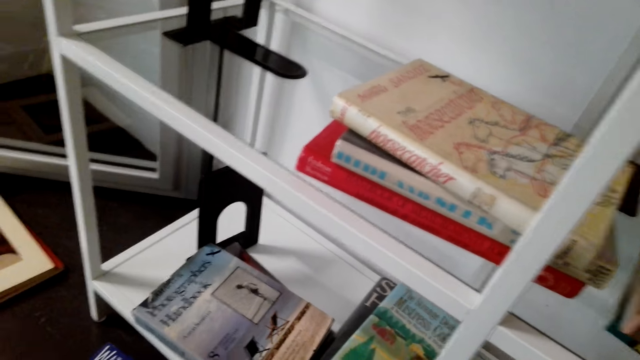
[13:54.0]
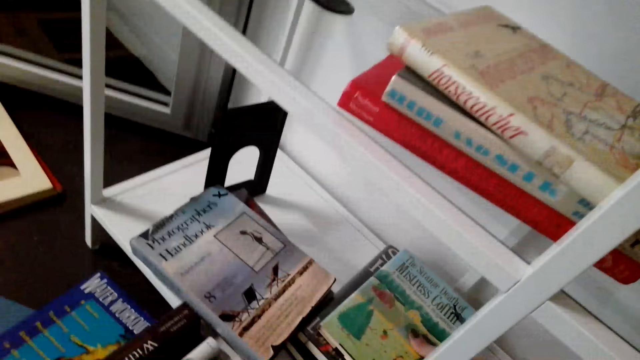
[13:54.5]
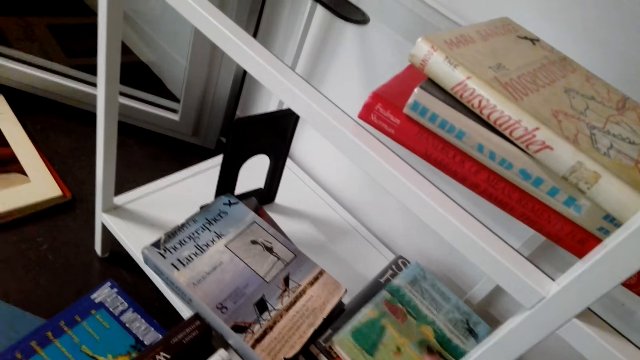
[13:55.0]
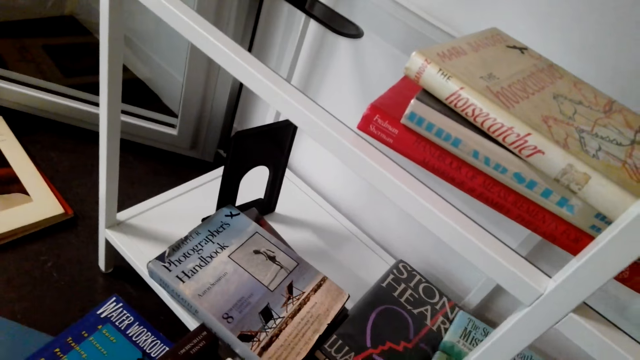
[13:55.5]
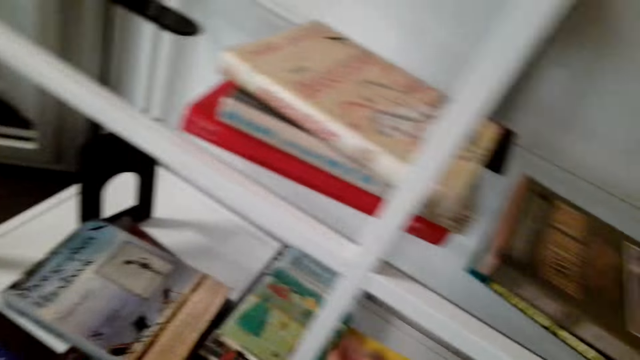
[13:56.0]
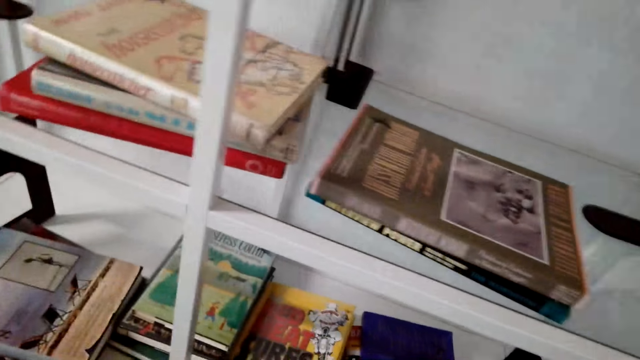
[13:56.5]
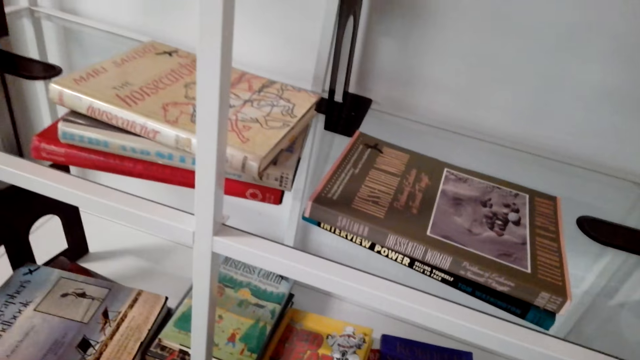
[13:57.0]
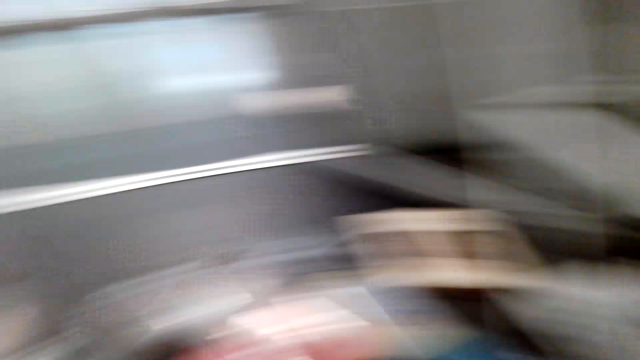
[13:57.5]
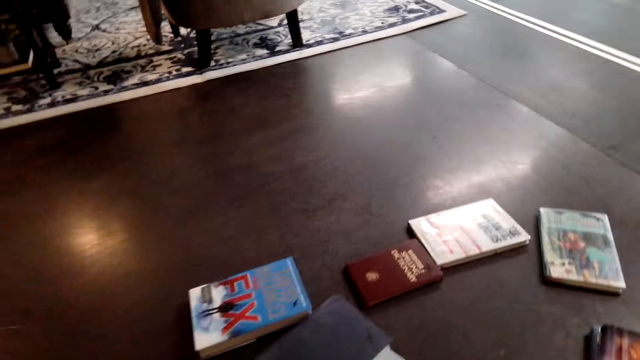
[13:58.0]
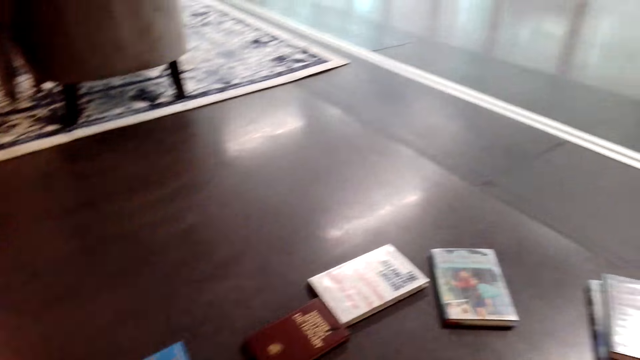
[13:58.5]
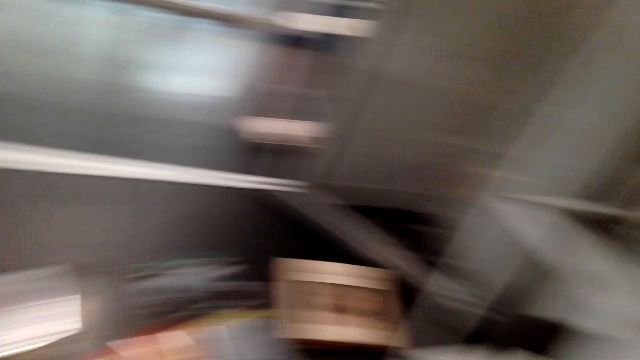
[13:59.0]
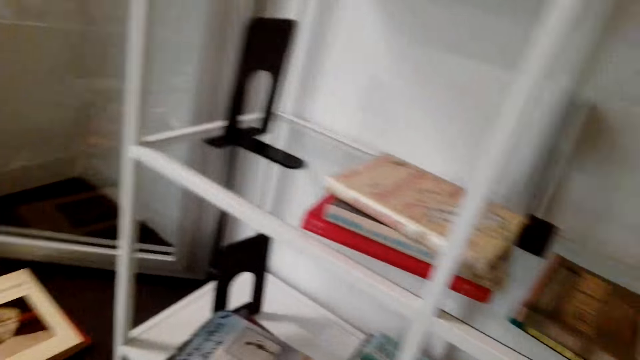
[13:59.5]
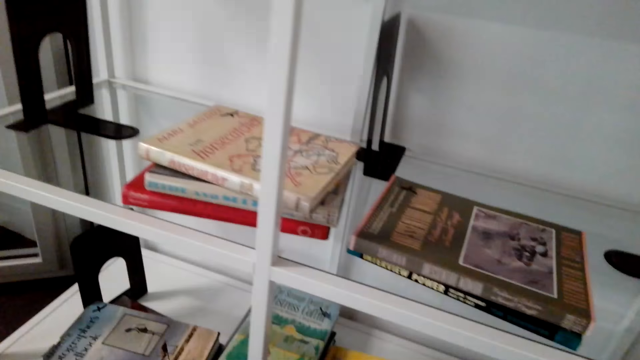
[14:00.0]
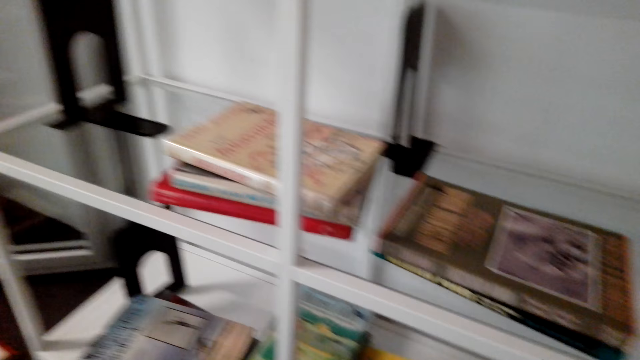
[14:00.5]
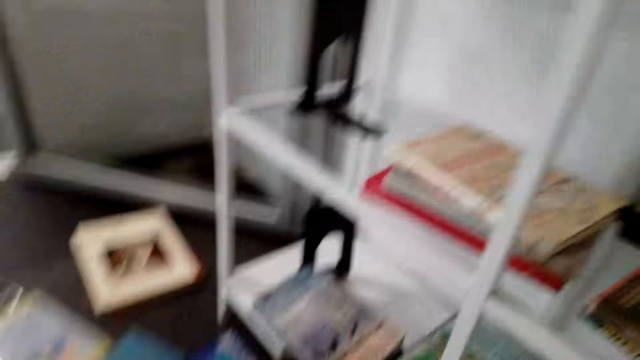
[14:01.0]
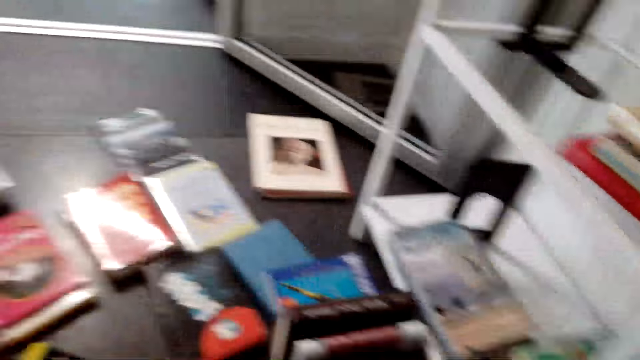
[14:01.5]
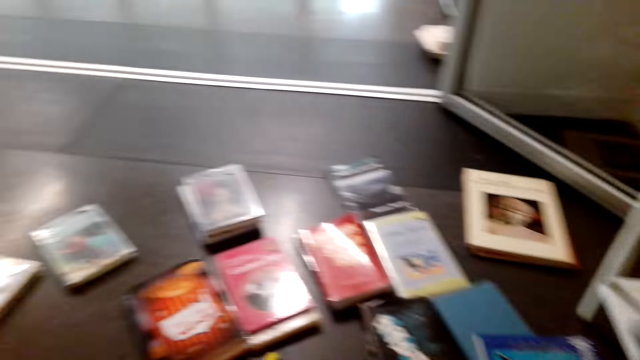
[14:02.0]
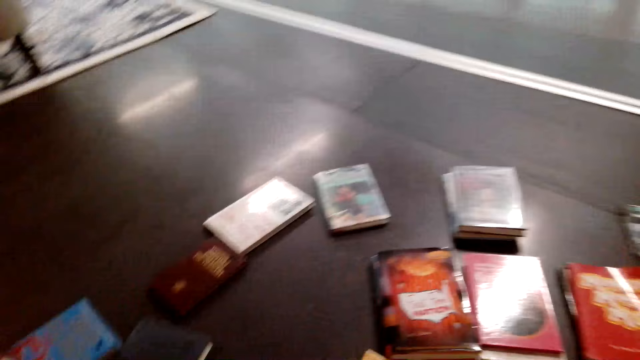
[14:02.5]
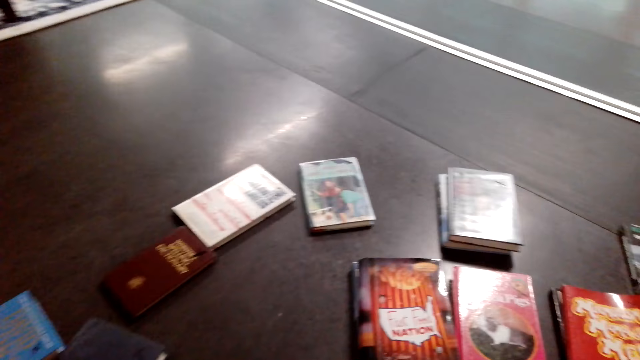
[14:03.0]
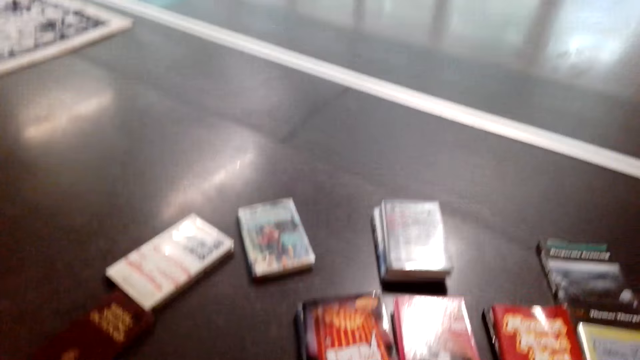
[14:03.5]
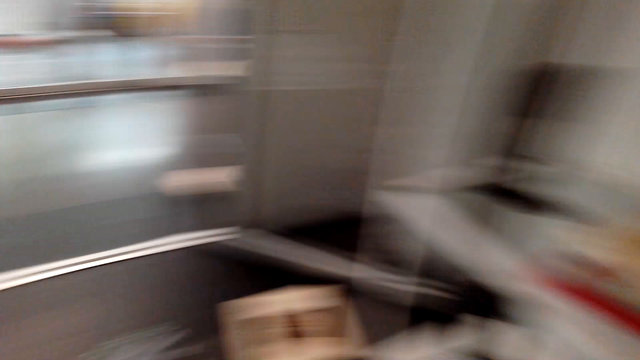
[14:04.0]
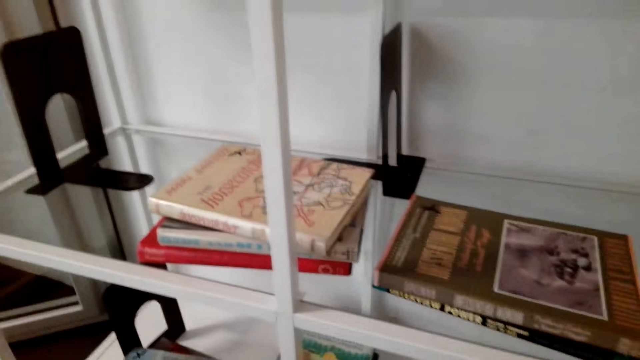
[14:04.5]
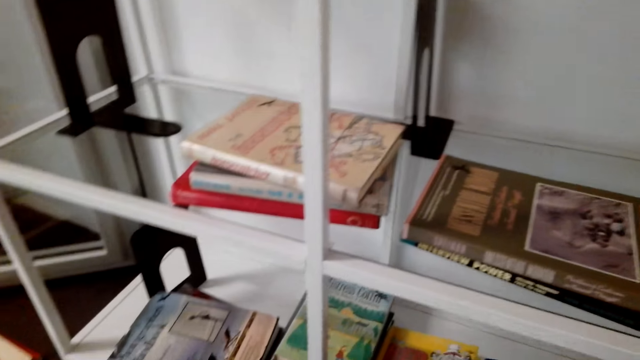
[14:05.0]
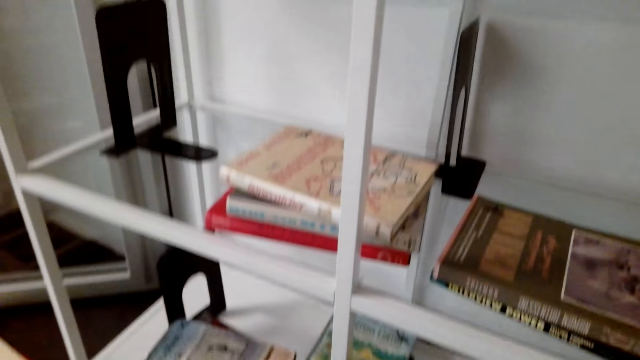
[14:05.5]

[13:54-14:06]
The camera wearer looks around the books on the floor.

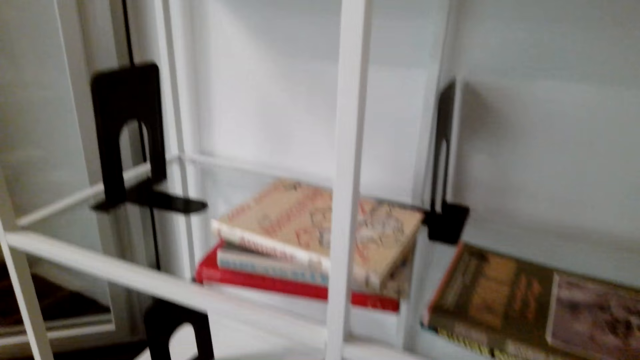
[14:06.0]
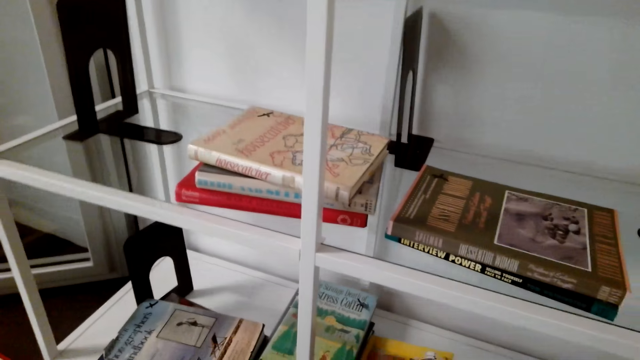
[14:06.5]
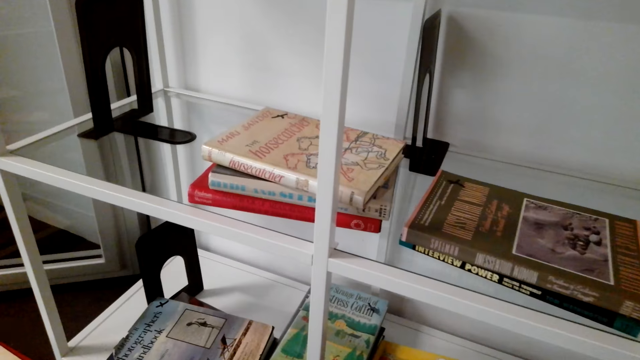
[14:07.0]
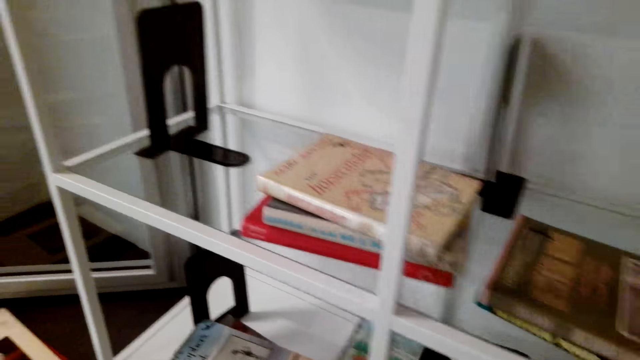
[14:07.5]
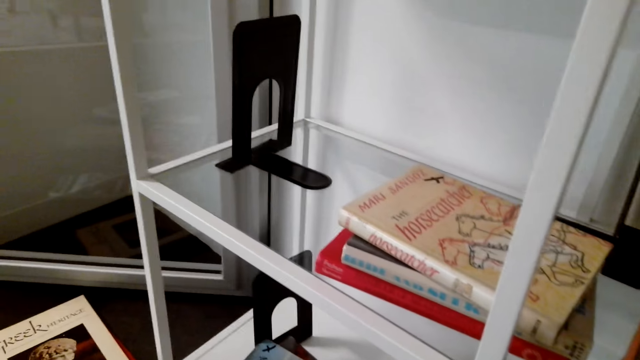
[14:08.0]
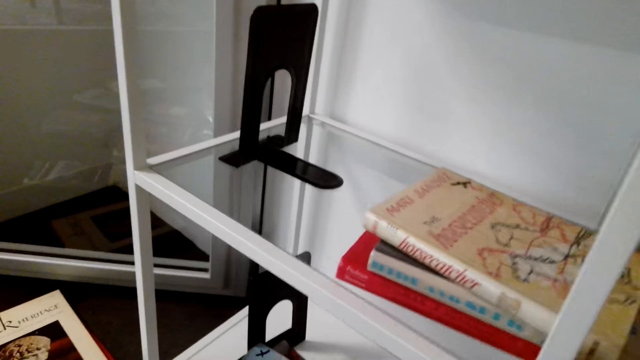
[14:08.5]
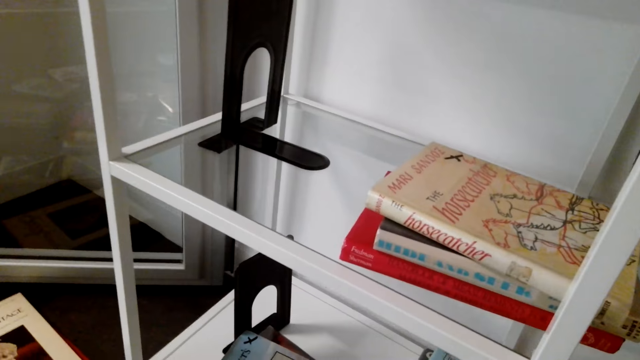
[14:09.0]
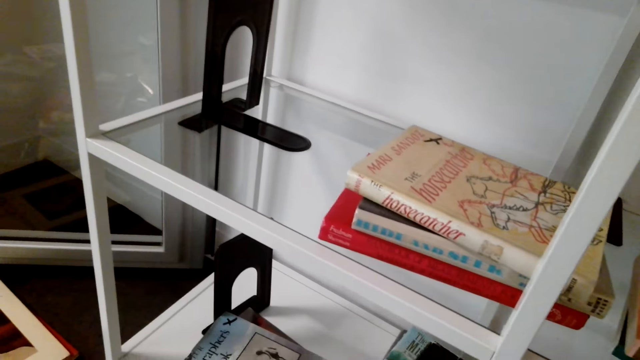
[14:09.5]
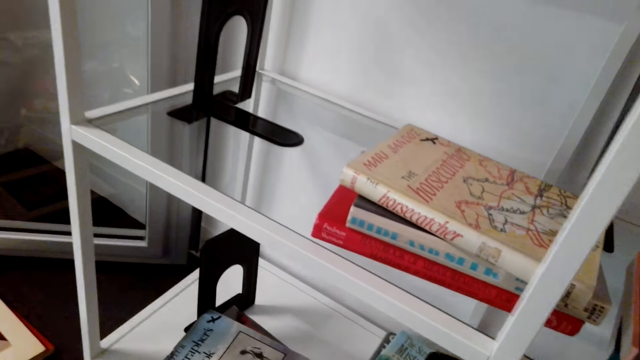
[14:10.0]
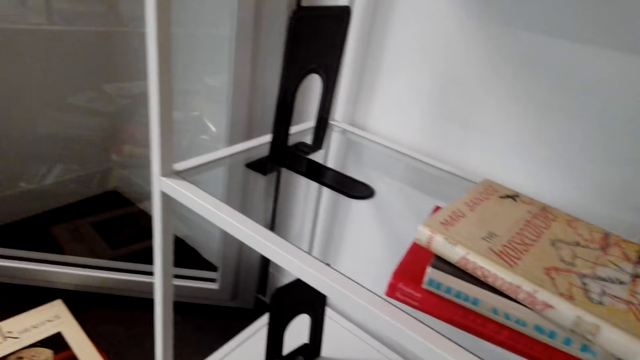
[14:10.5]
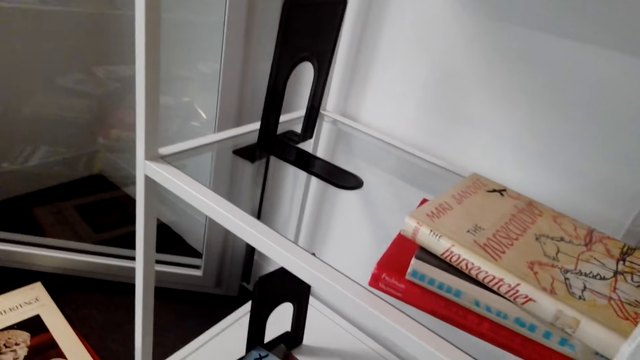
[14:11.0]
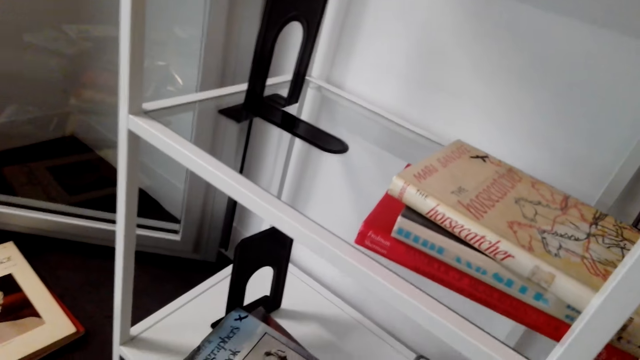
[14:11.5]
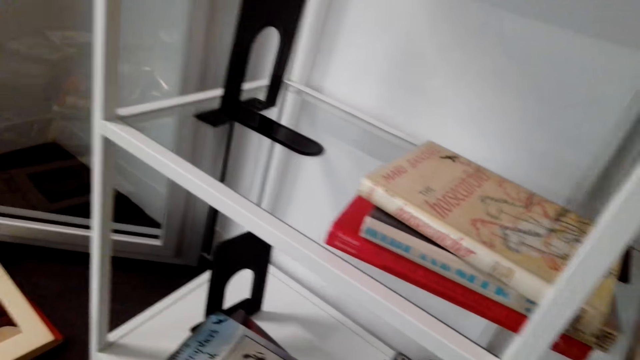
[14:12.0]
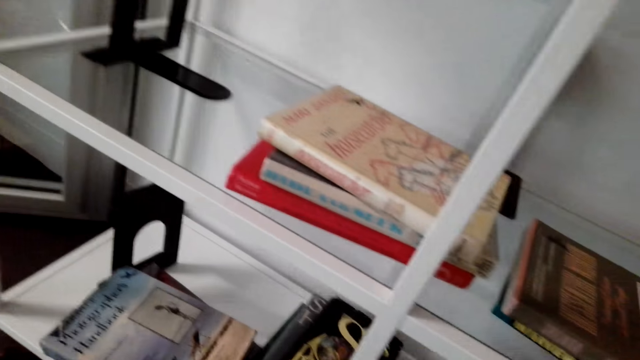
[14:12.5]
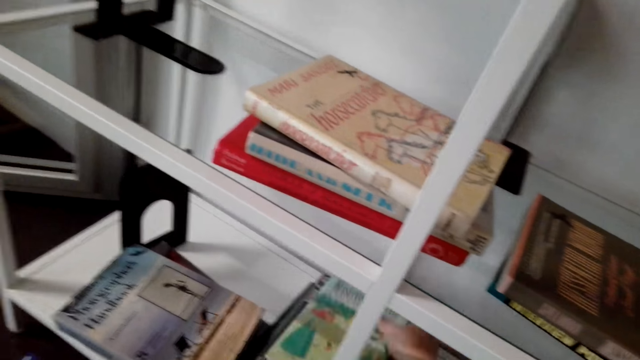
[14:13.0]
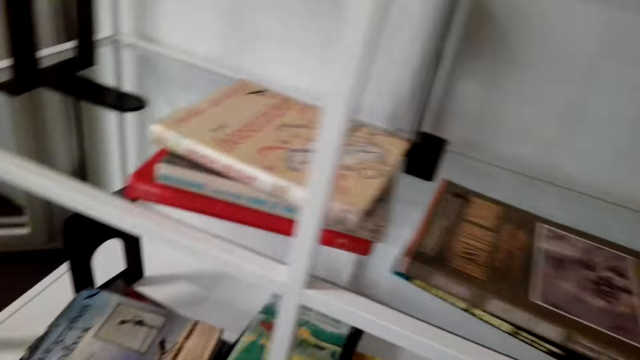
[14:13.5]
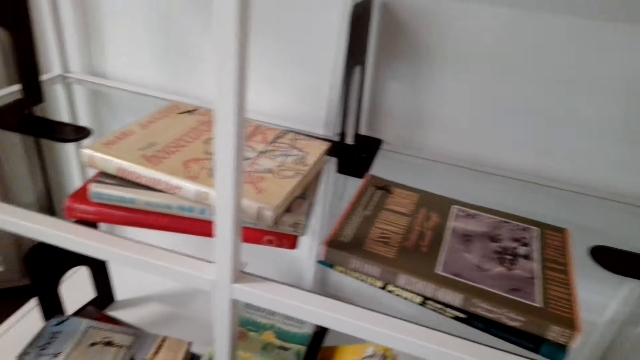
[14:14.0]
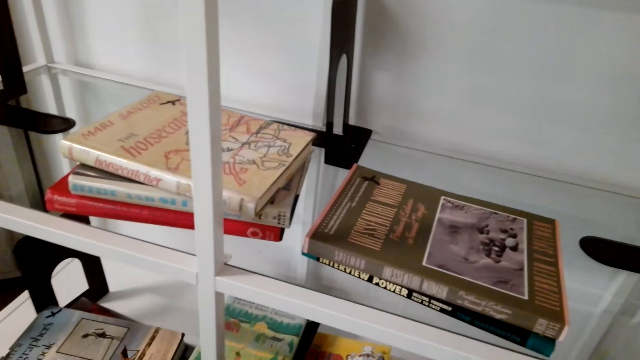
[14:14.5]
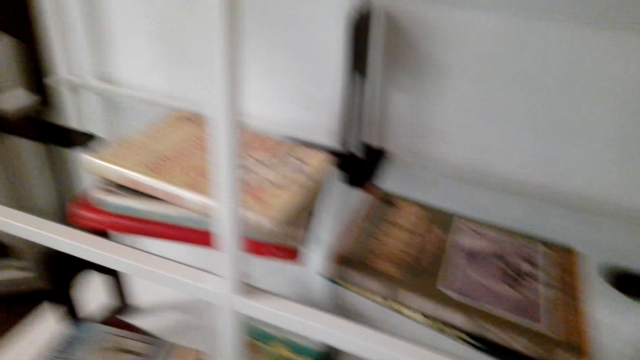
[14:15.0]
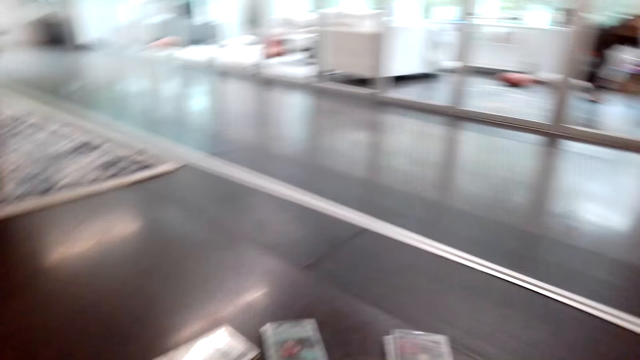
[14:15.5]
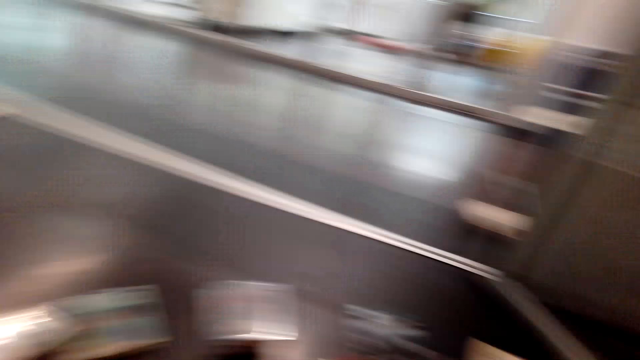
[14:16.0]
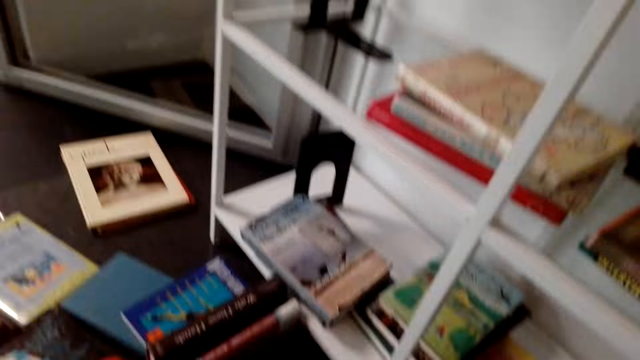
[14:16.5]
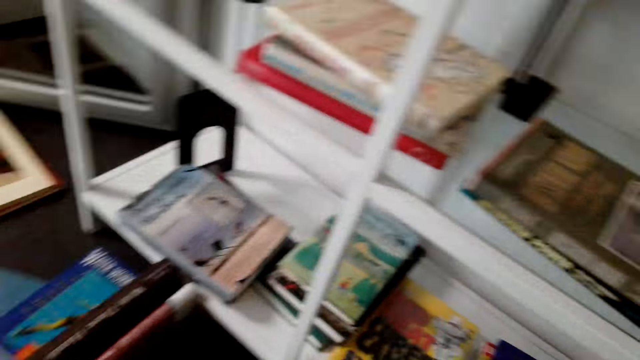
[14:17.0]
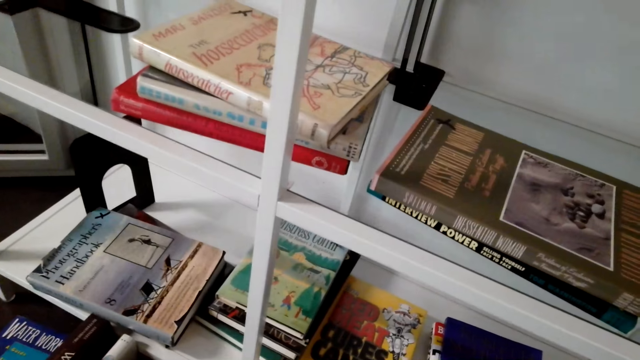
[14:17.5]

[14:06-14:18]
The camera wearer looks around the shelf. They put the book on the shelf. They hold the book on the bookshelf. They look around the books on the floor.
